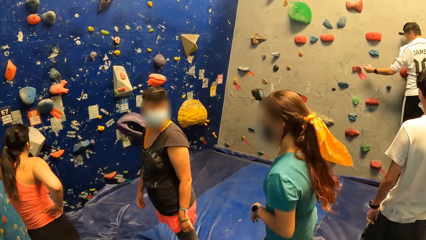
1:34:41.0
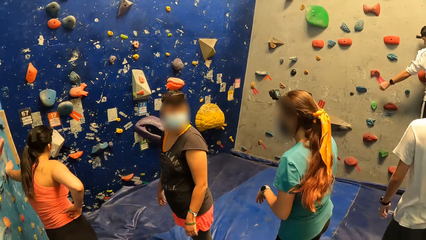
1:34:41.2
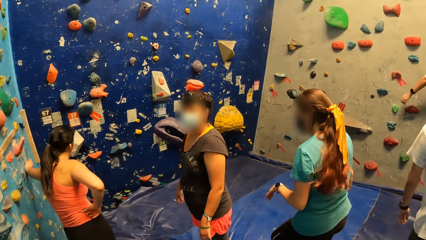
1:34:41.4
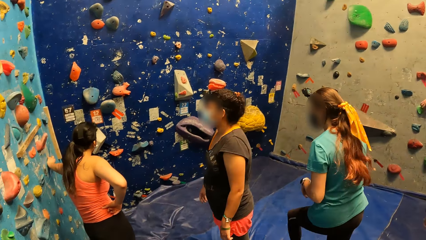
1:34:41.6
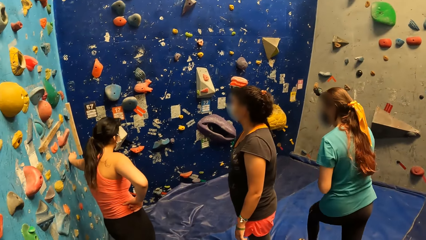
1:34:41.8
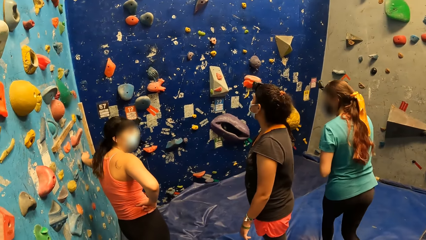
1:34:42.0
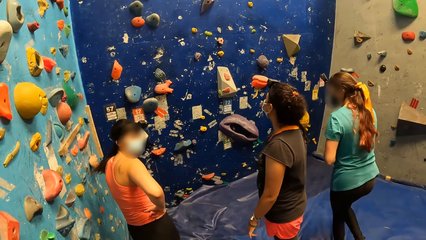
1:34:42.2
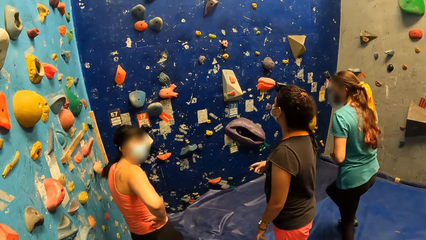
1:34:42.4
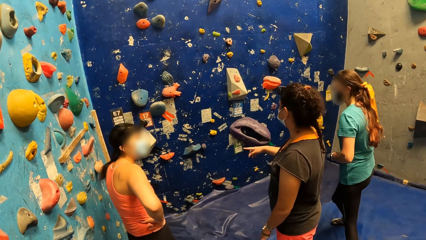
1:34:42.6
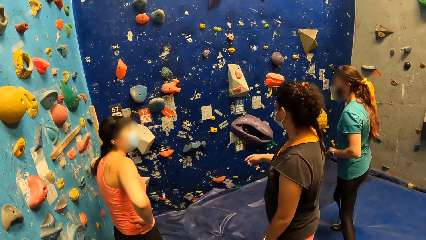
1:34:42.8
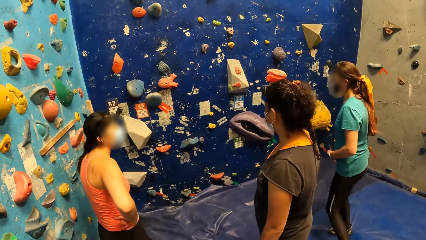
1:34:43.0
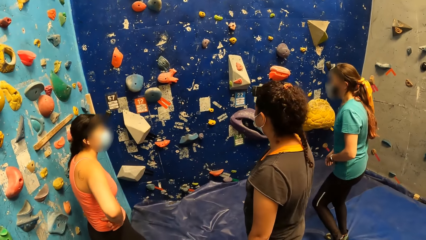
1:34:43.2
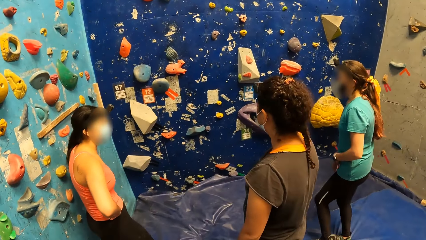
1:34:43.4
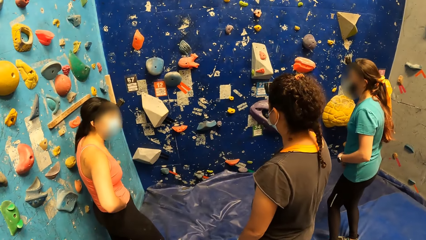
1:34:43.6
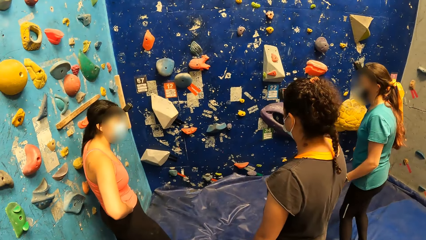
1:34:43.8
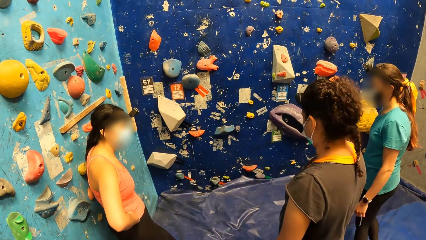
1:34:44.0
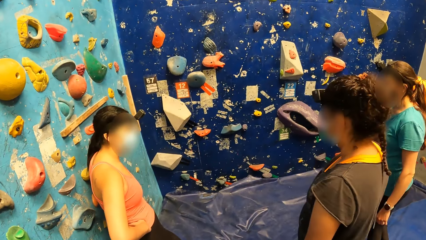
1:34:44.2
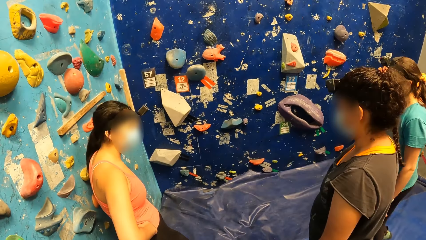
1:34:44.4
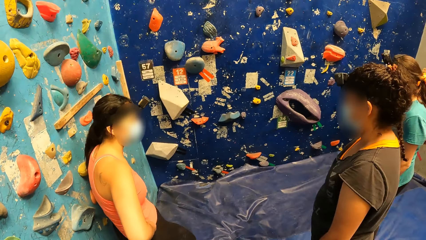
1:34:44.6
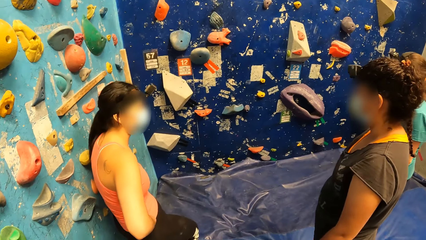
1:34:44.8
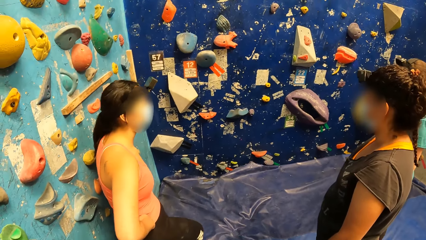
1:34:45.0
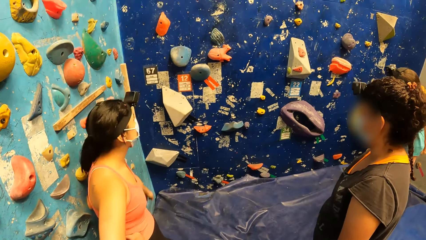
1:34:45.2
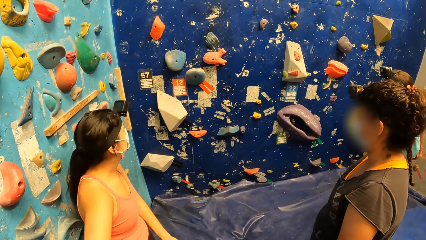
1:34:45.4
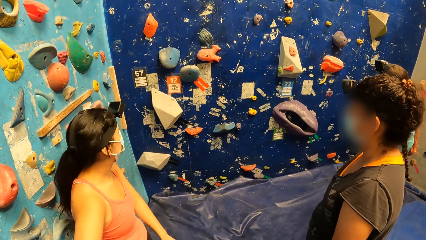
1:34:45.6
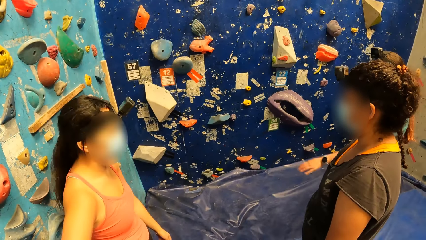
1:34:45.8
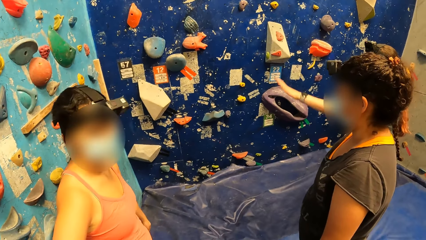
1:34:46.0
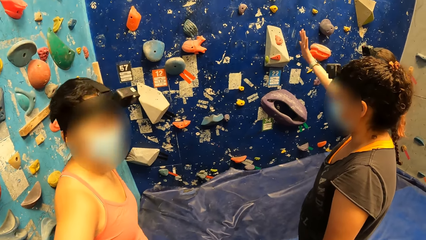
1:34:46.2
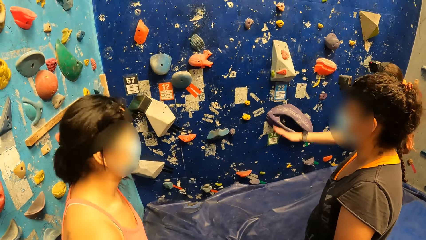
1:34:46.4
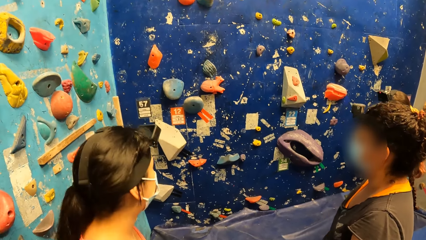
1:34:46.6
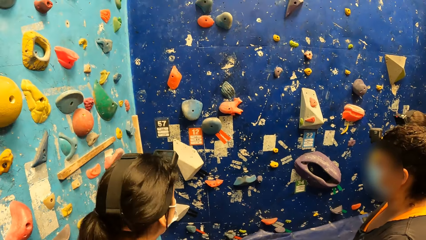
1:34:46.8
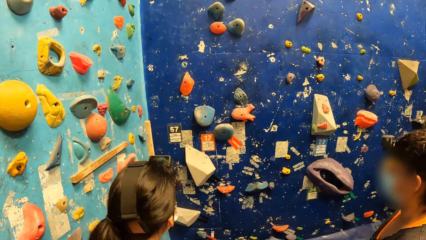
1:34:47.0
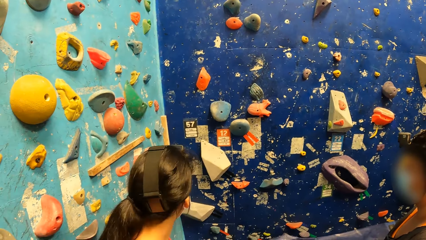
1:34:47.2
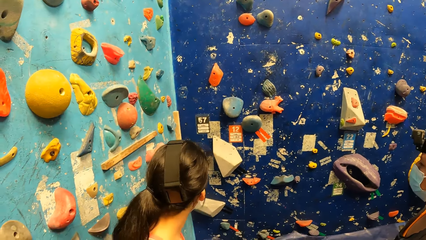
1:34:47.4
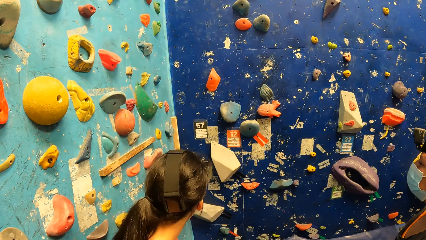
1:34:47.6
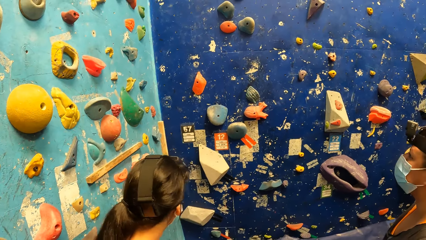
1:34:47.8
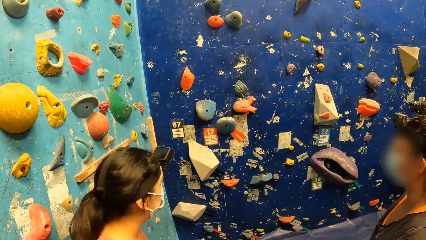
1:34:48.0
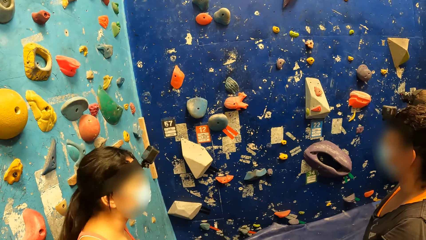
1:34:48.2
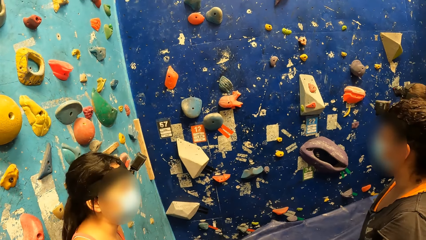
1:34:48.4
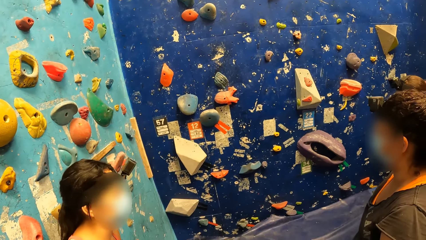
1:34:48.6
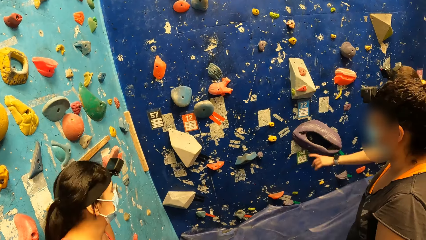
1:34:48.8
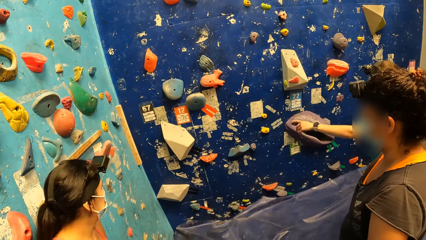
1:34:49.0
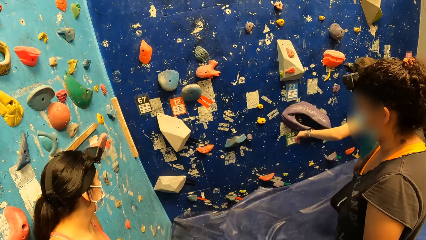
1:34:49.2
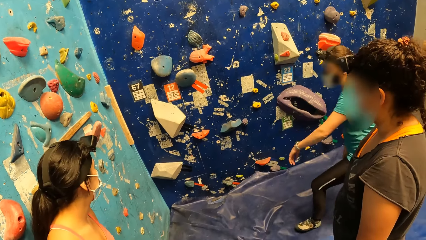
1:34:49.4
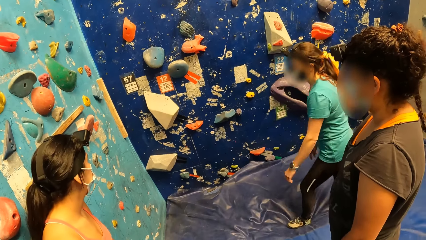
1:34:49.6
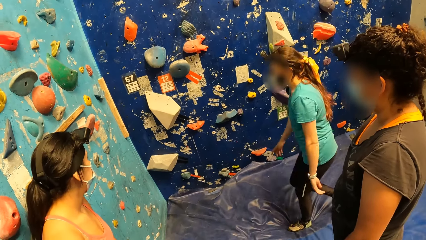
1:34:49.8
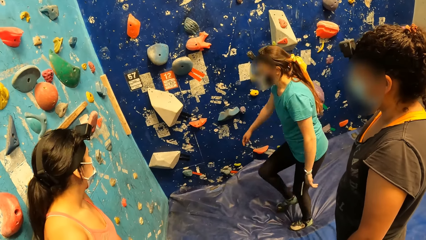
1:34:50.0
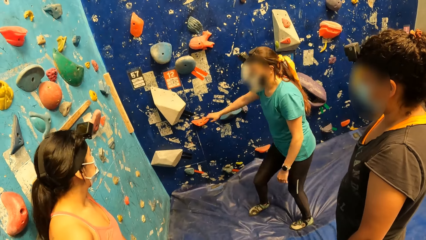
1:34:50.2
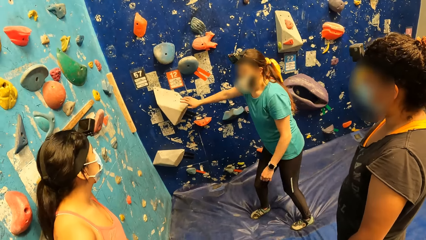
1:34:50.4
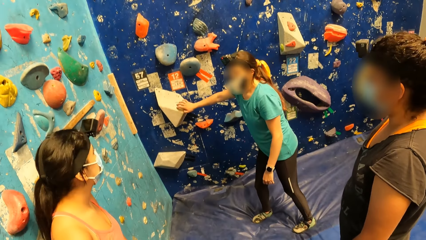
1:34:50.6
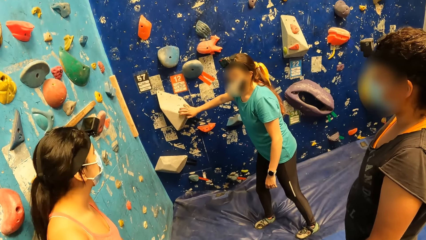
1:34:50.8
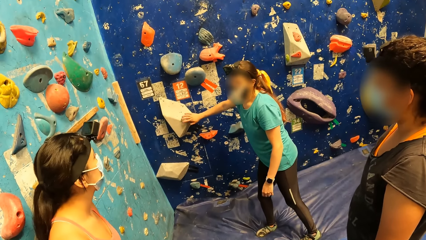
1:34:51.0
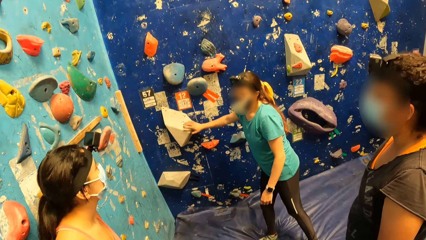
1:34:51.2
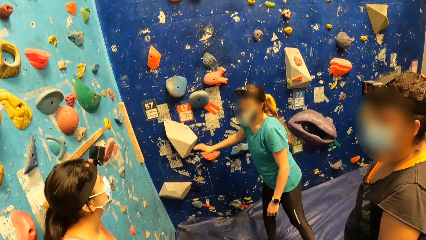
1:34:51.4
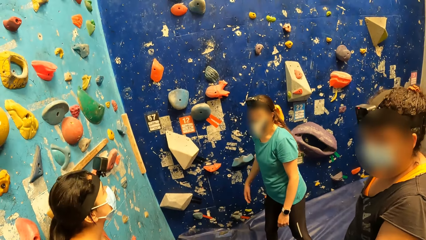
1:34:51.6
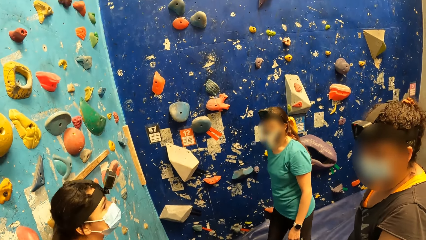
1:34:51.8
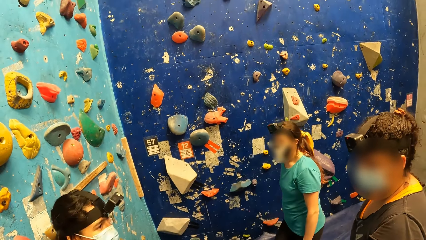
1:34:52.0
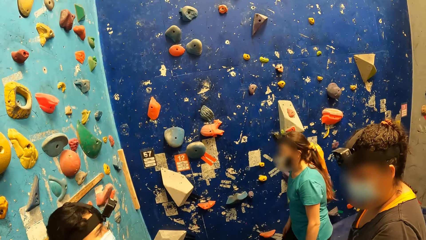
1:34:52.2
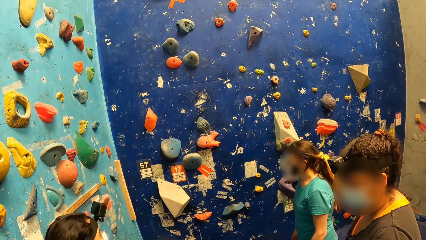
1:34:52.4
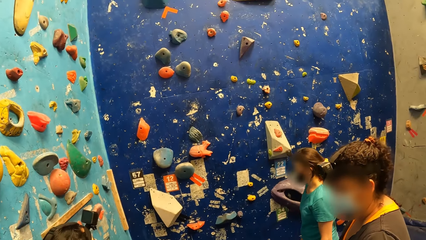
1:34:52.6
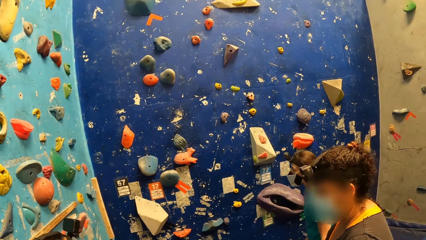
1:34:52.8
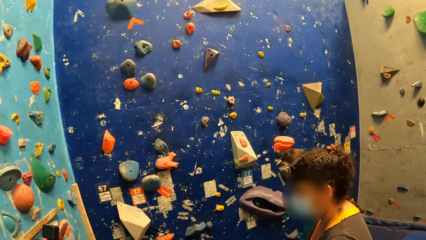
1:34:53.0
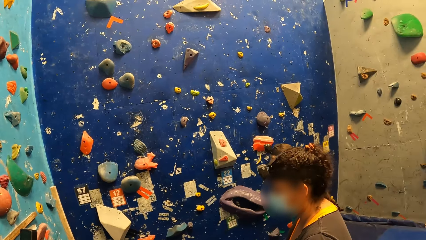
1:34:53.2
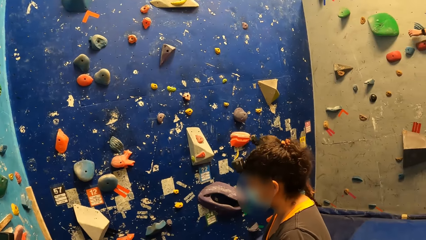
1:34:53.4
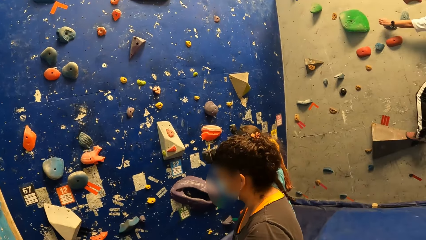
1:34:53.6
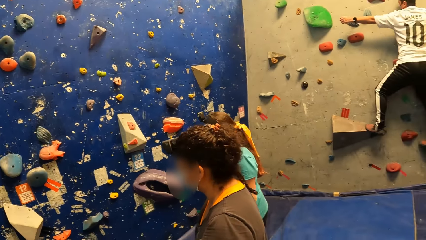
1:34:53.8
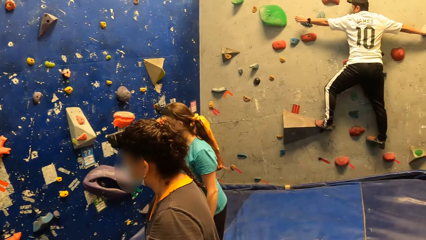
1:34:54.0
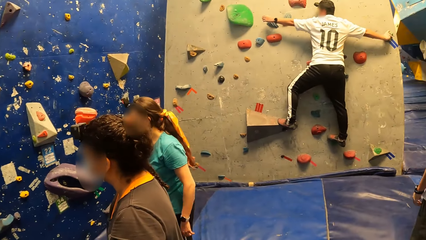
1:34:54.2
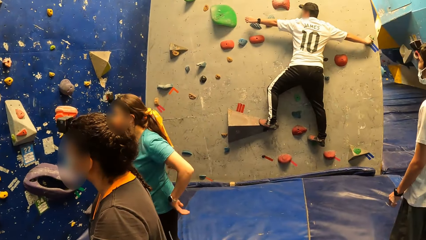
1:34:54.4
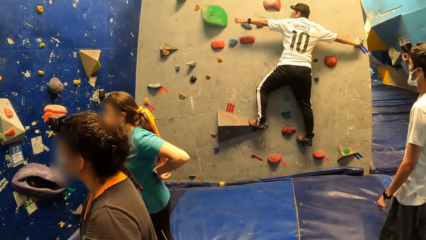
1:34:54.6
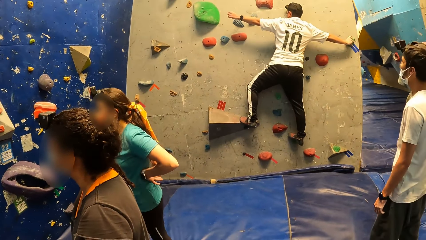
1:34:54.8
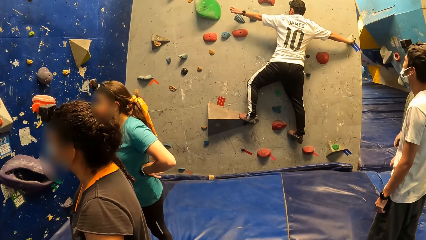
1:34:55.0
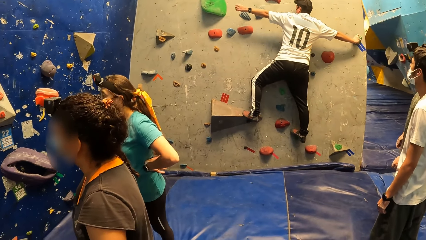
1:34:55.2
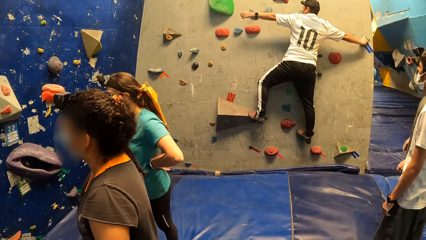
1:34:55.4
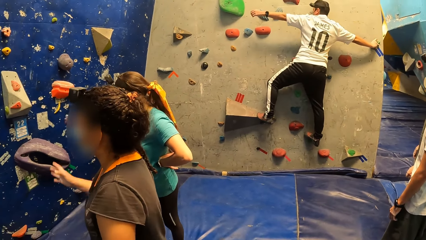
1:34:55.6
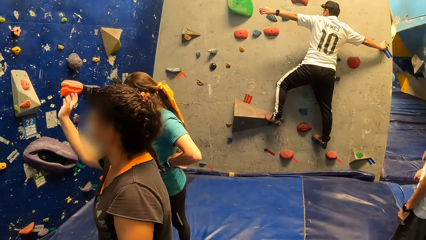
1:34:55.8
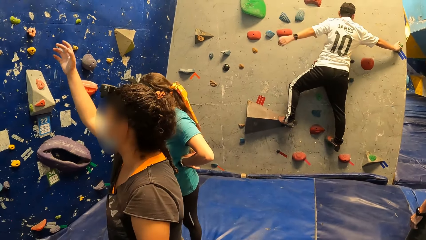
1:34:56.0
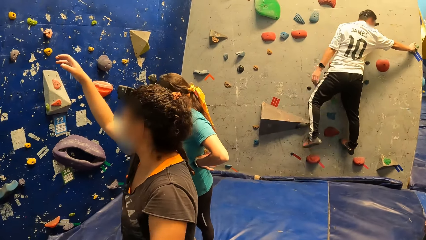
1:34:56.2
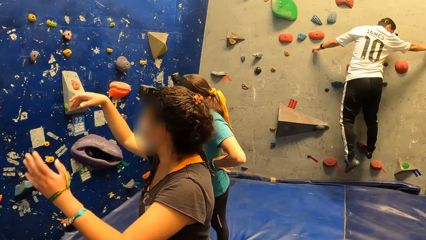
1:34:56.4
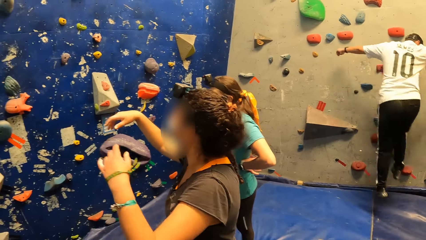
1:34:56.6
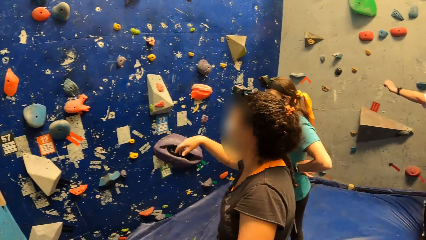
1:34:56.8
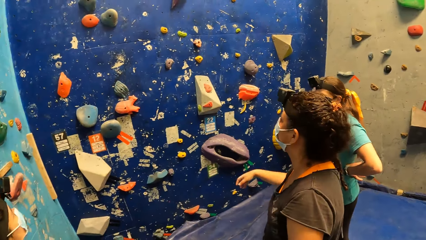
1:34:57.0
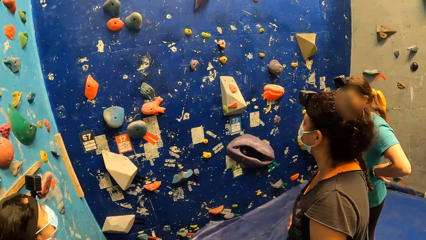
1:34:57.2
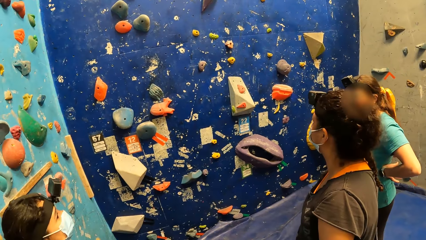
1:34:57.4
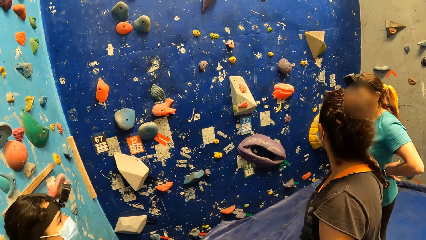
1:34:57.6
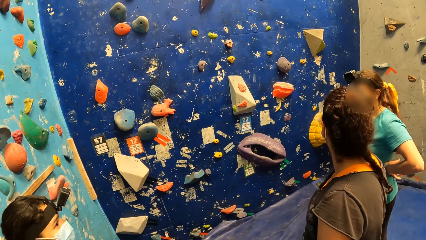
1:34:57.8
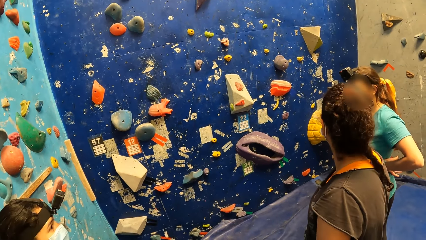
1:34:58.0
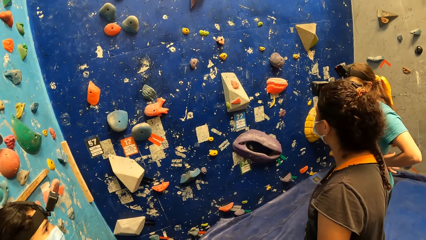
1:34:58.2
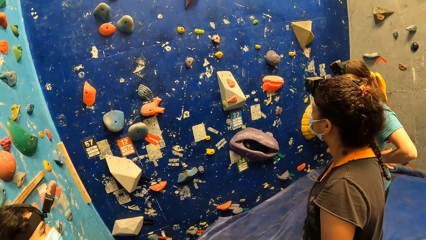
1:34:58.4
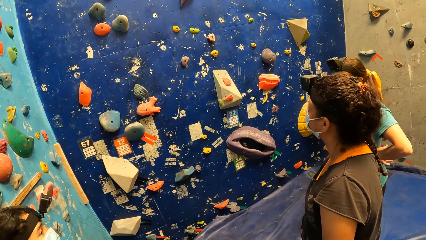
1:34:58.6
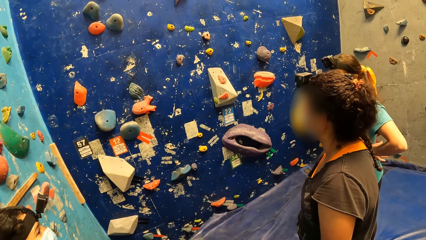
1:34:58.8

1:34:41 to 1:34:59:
A woman points to a wall with her right hand. Another woman moves her hand, walks, and touches a hold on the bouldering wall with her right hand. The camera wearer looks around. The other woman stands akimbo in the bouldering gym. A man climbs the wall. A third woman moves her hands.
